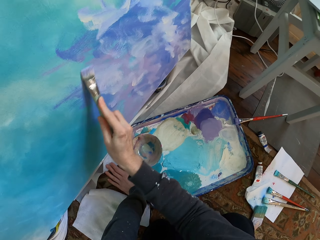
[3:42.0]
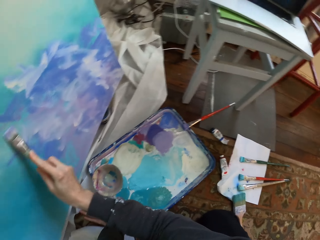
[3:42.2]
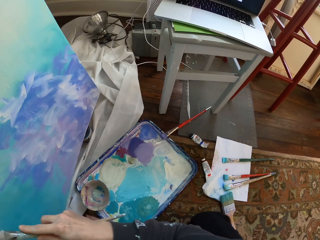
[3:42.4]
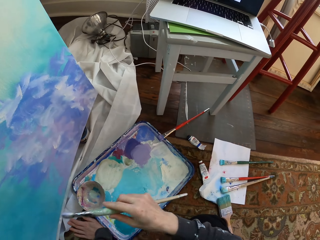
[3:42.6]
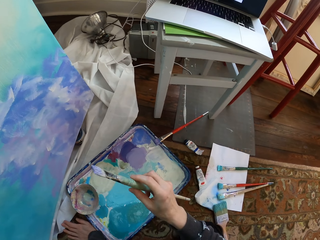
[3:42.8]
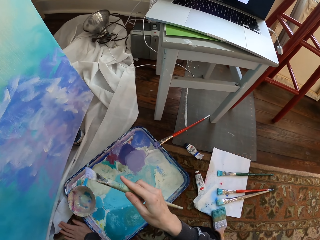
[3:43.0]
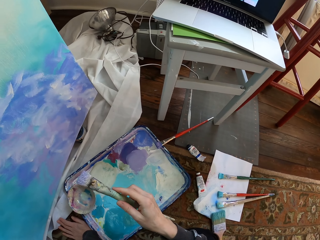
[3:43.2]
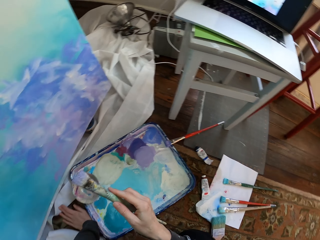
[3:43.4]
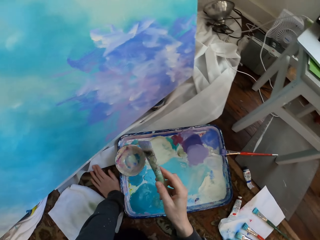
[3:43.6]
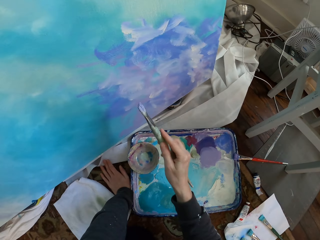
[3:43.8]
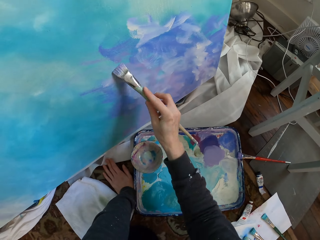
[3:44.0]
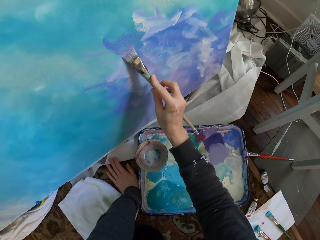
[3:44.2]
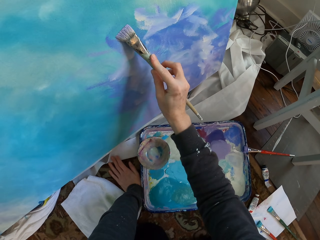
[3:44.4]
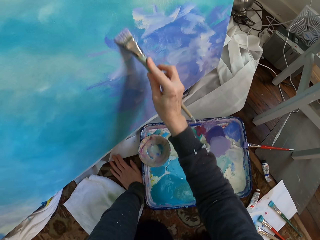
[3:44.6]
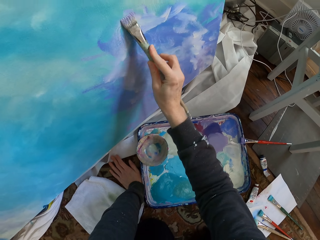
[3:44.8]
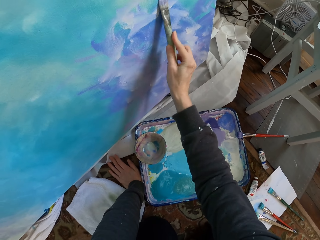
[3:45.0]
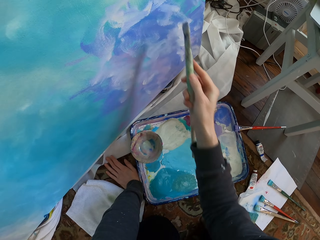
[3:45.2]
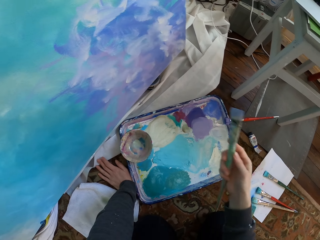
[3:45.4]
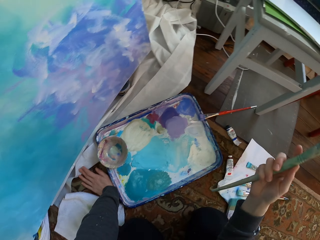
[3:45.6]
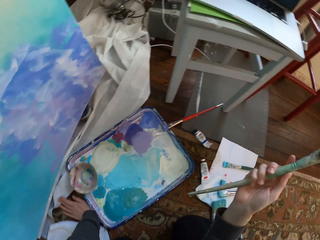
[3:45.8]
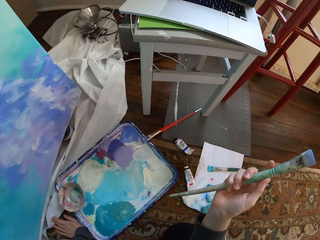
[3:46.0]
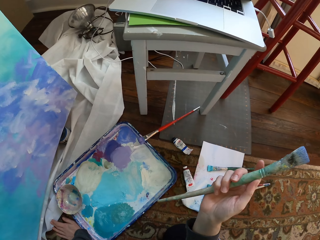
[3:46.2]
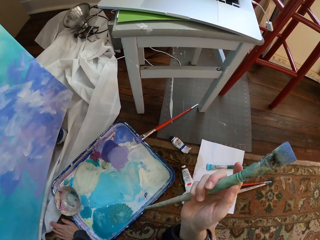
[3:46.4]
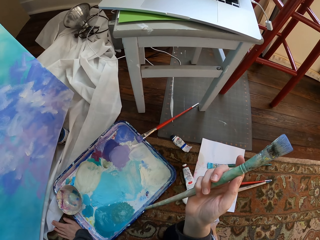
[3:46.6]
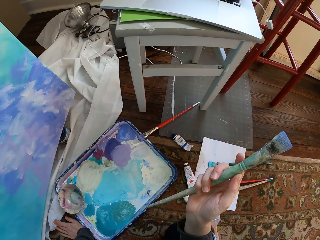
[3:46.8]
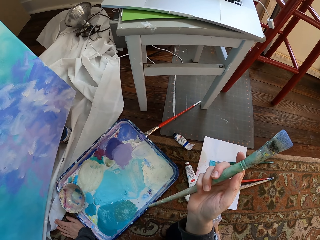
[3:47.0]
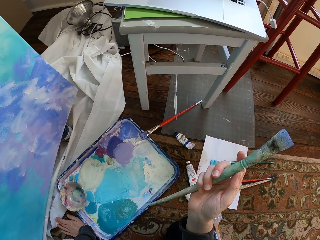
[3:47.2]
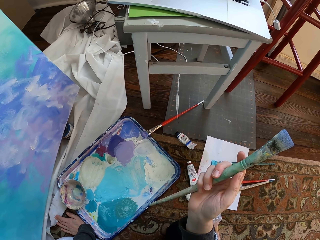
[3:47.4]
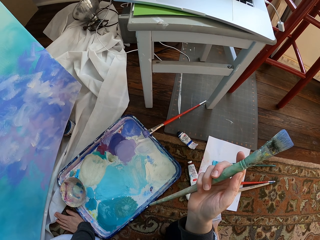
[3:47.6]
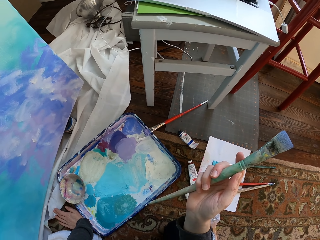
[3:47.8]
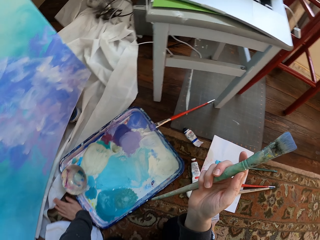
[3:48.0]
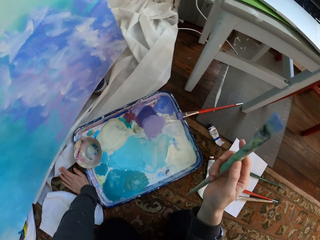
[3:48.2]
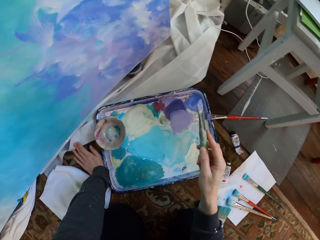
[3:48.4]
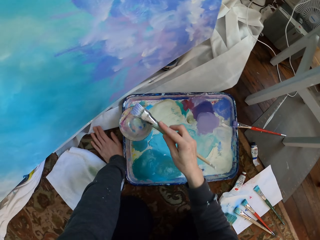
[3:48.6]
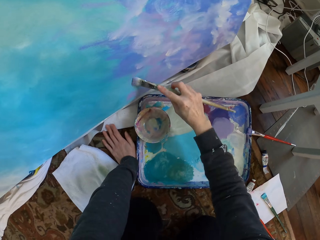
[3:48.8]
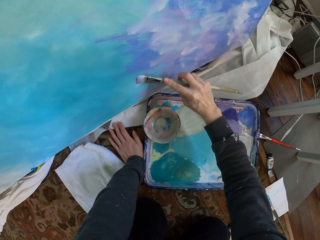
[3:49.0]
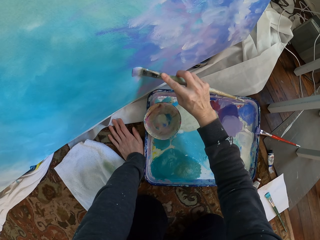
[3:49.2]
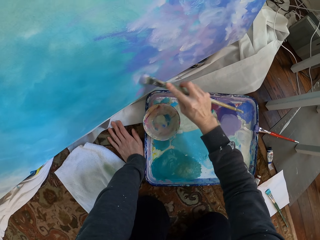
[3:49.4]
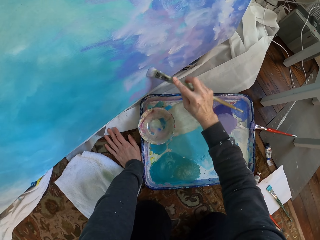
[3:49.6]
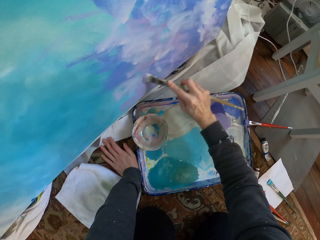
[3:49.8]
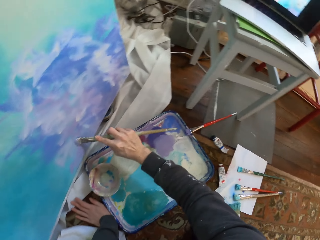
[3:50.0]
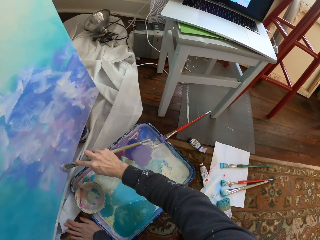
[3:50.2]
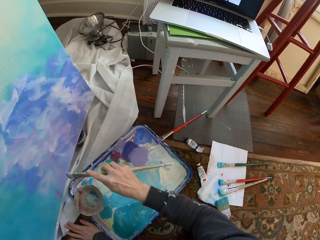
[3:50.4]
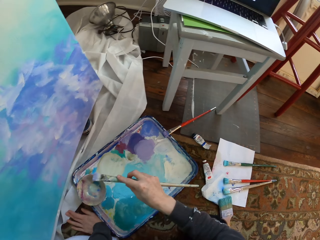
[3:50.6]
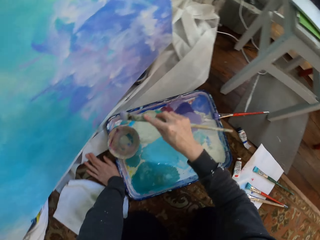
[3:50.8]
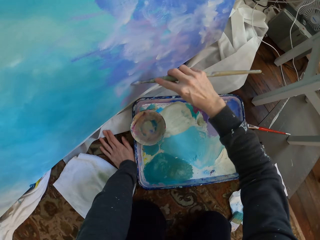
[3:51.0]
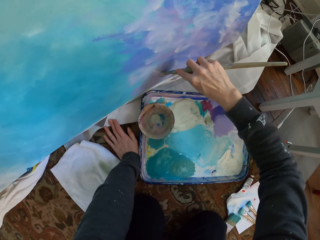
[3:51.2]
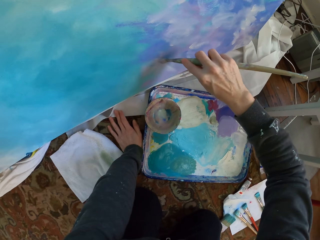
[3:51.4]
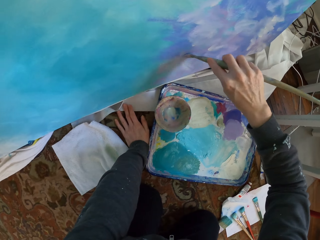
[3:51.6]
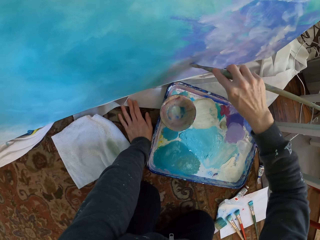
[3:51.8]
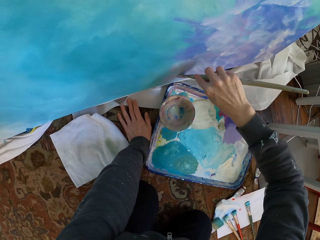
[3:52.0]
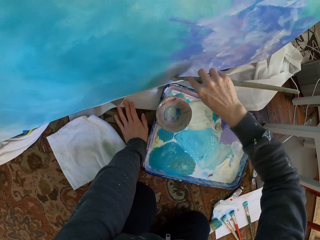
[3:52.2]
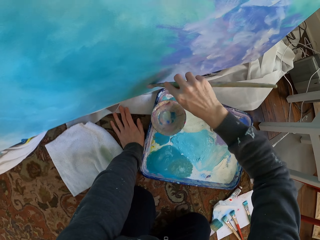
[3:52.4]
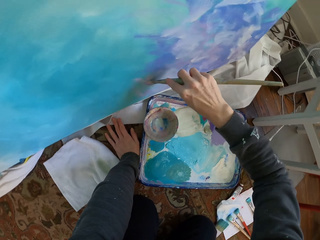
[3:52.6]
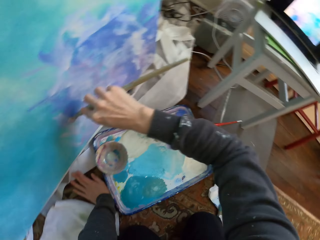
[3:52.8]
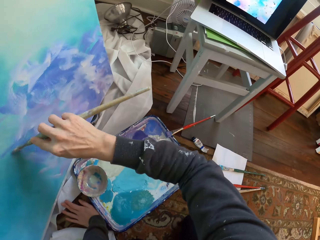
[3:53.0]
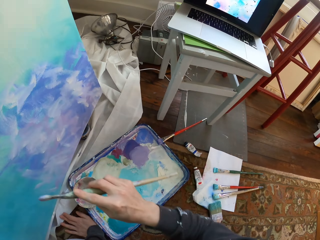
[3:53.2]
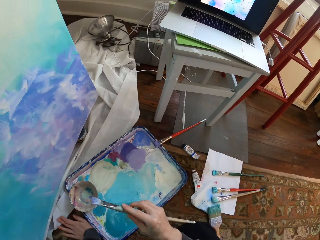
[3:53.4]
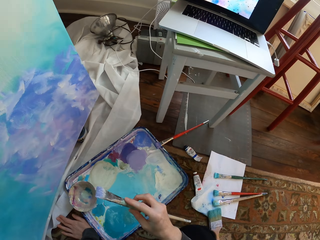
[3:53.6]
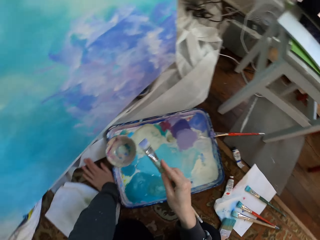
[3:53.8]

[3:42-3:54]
The camera wearer stops. They paint the board.

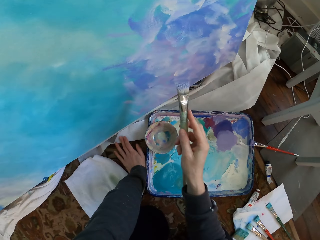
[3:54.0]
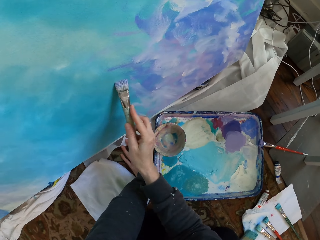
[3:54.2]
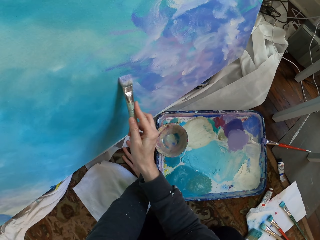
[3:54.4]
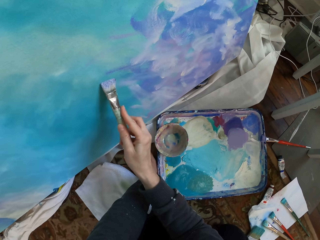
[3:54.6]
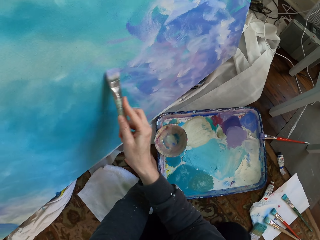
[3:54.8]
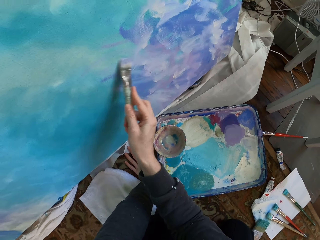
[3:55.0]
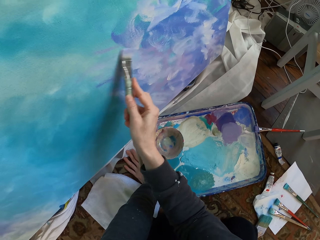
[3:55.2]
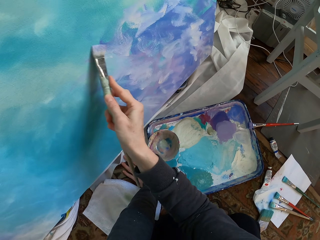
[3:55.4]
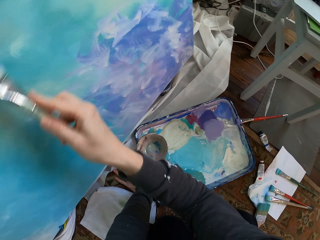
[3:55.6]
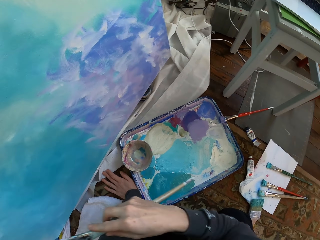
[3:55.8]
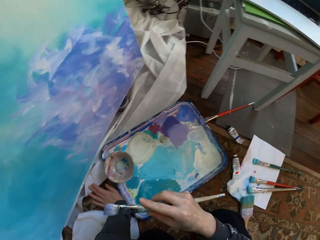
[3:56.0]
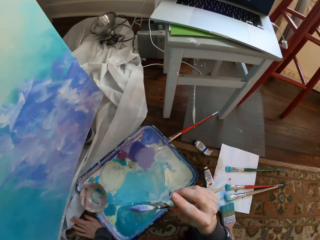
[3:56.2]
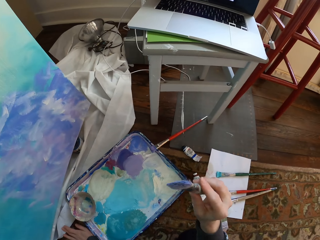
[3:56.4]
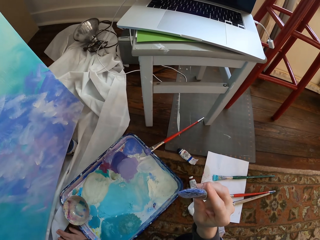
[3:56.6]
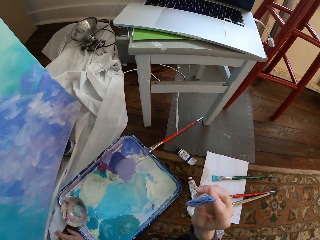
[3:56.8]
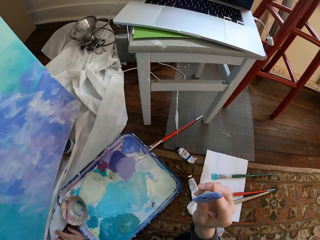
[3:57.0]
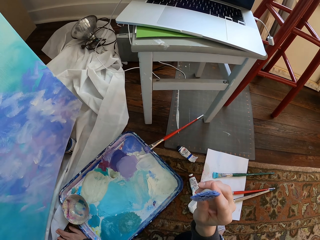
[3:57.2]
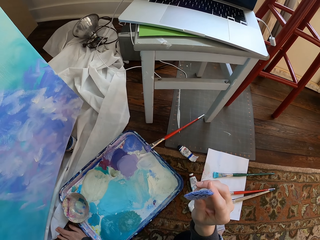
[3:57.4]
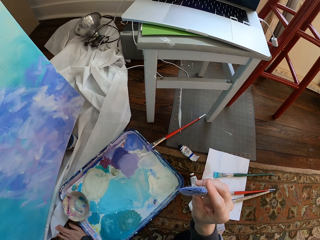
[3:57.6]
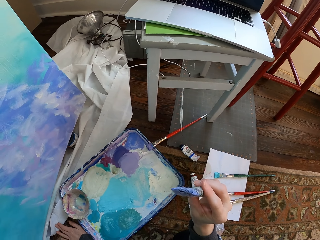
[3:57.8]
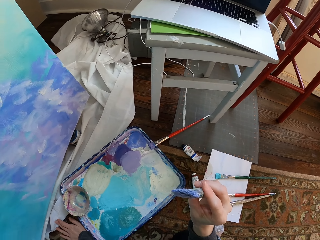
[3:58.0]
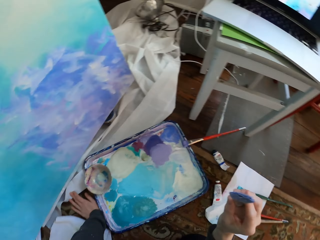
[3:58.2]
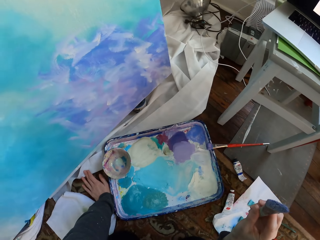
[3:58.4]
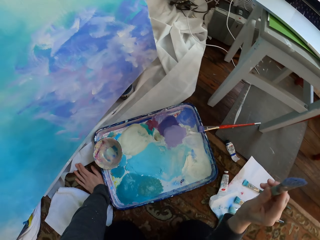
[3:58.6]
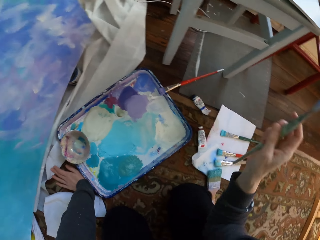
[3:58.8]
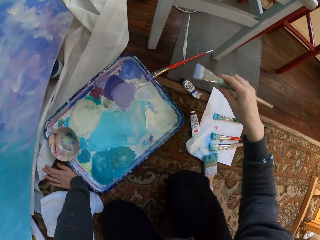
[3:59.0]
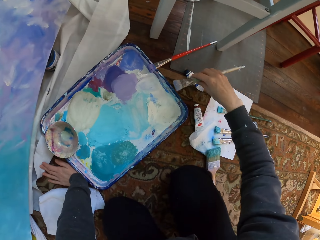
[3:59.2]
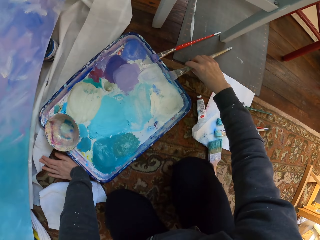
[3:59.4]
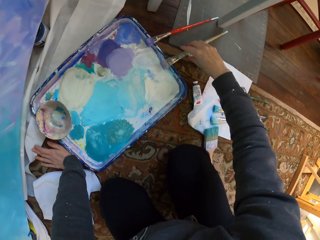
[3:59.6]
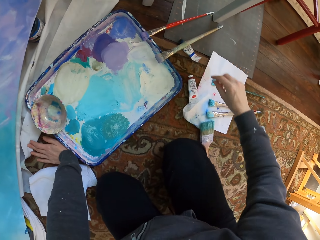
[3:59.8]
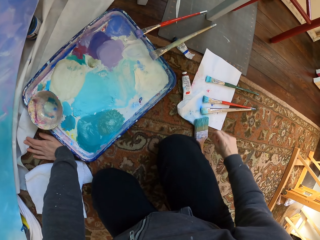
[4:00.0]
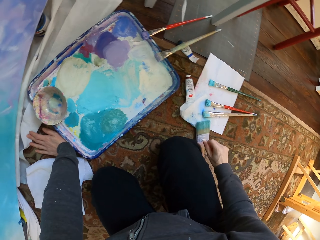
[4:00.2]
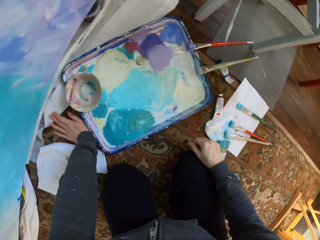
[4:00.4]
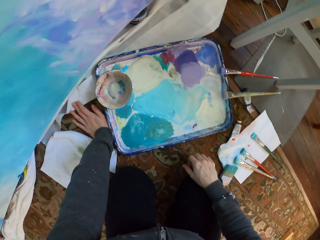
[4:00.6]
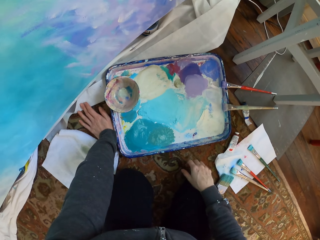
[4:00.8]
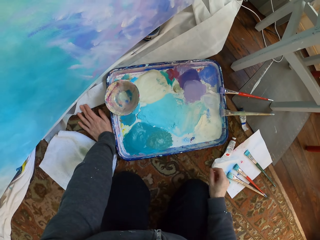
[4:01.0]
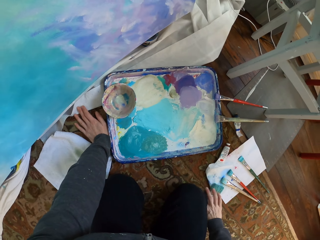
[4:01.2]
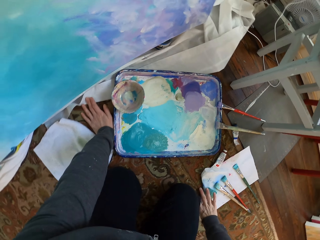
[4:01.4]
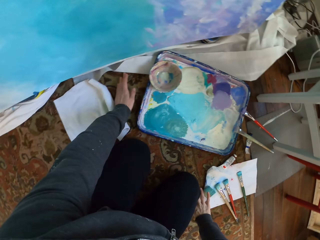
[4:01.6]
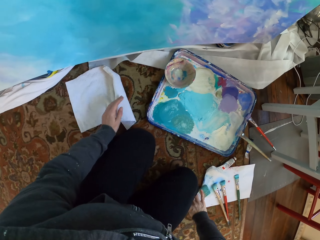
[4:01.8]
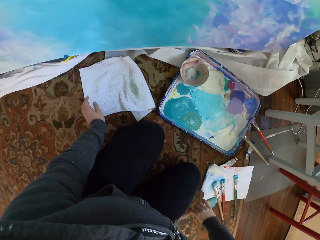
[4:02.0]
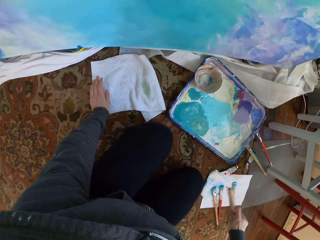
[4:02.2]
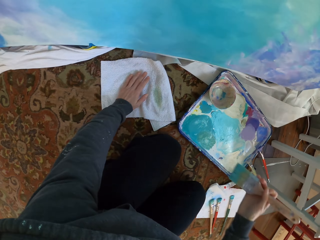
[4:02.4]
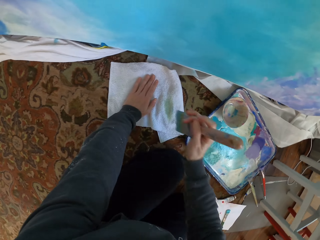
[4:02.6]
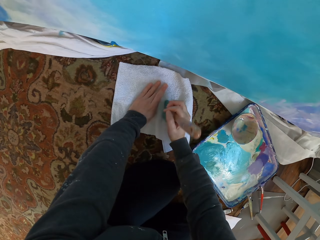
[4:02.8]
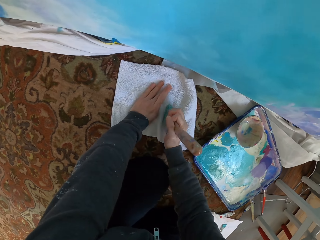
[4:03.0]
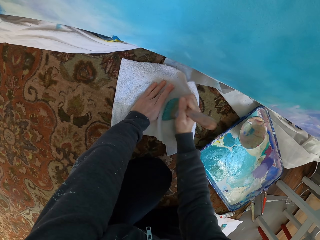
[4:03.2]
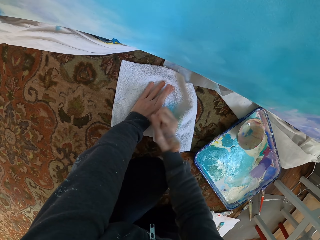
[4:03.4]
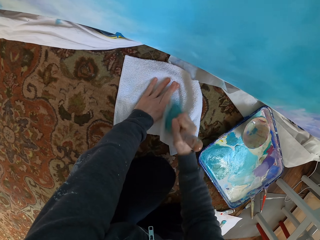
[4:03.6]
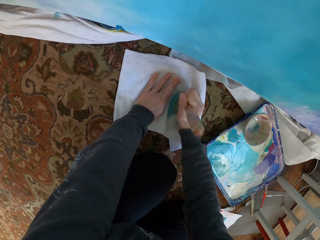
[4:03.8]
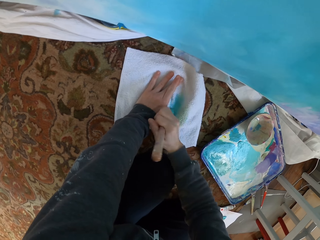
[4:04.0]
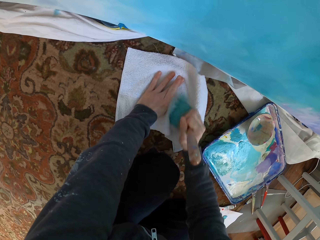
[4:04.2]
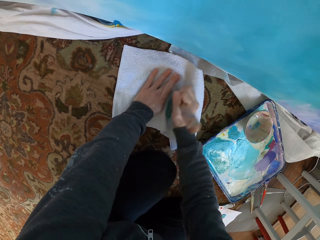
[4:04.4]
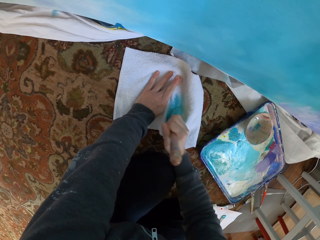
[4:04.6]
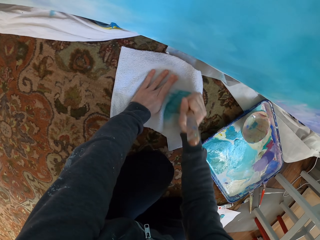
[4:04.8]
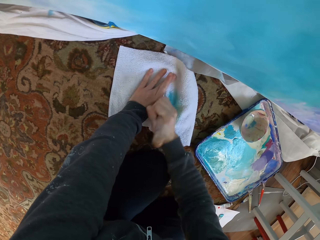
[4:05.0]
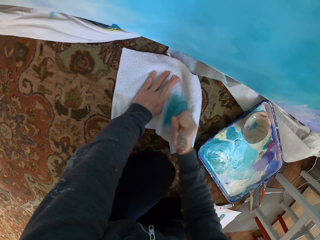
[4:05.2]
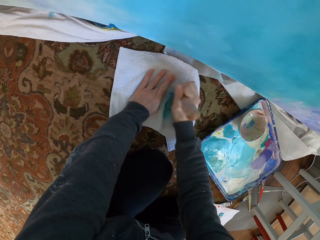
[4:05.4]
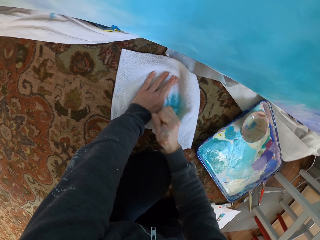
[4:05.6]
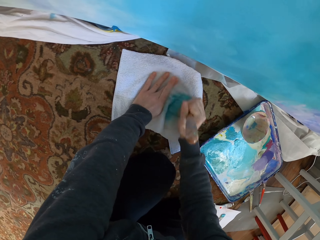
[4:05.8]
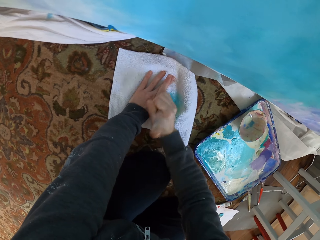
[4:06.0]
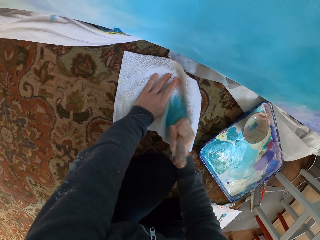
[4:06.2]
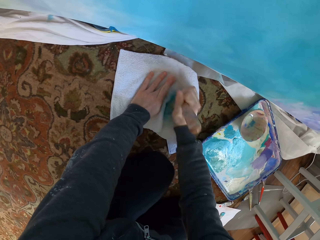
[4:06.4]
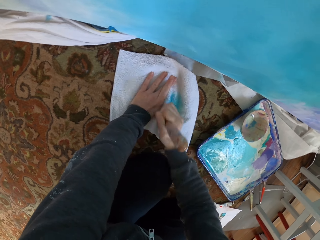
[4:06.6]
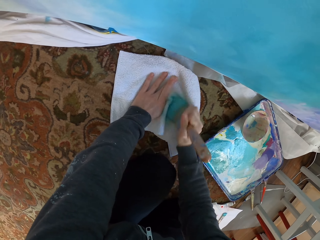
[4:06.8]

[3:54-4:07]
The camera wearer stops. They drop the paint brush. They pick up the Harris paint brush. They scrub the Harris paint brush on the towel. They remove paint with the towel.
